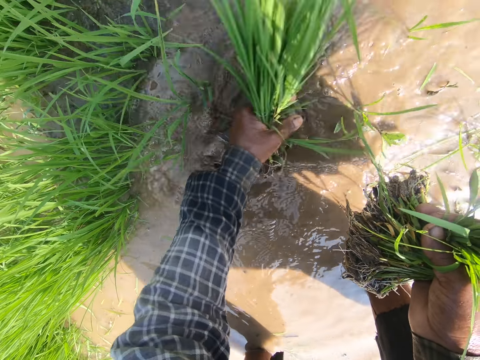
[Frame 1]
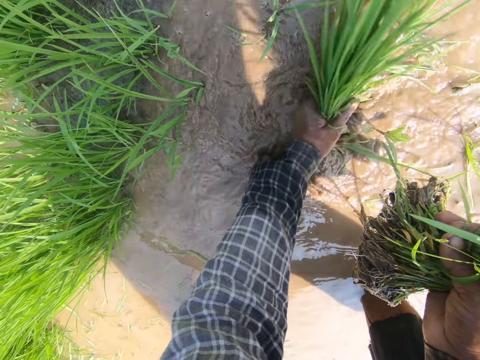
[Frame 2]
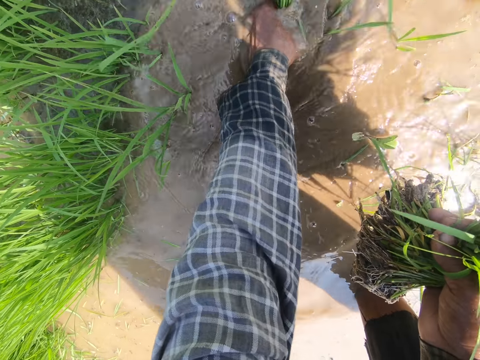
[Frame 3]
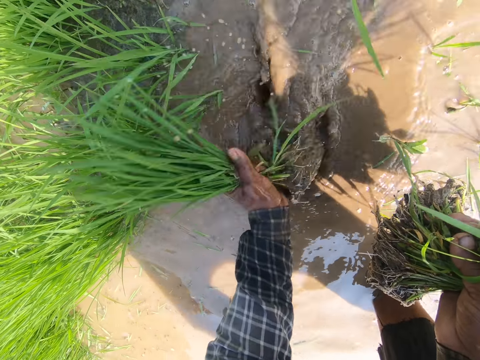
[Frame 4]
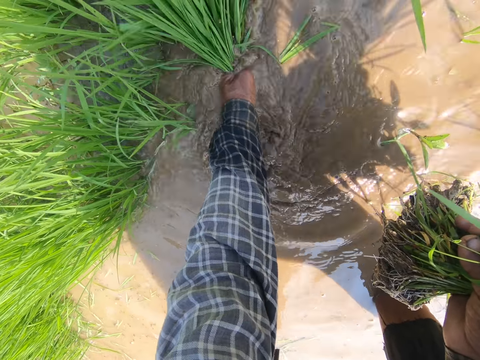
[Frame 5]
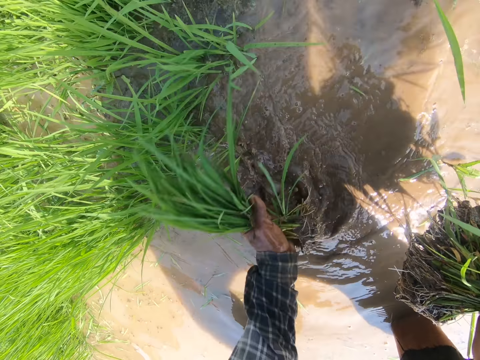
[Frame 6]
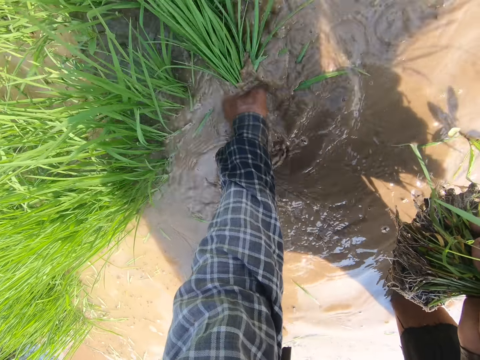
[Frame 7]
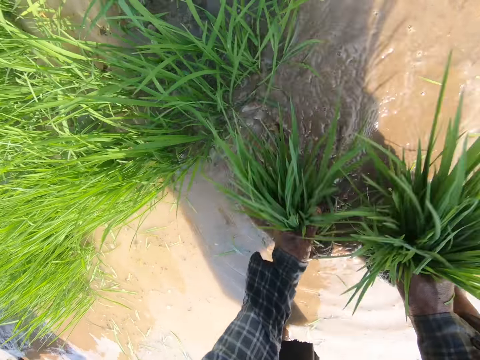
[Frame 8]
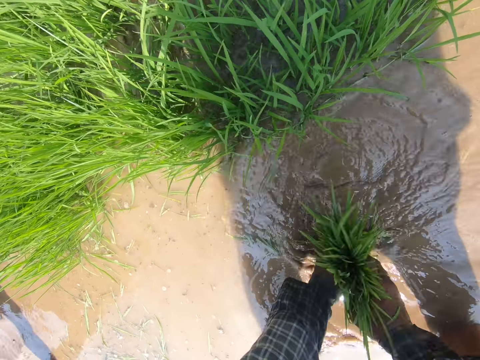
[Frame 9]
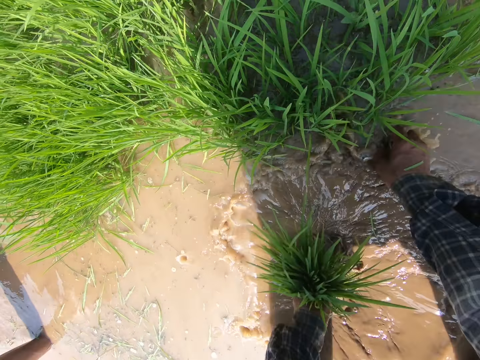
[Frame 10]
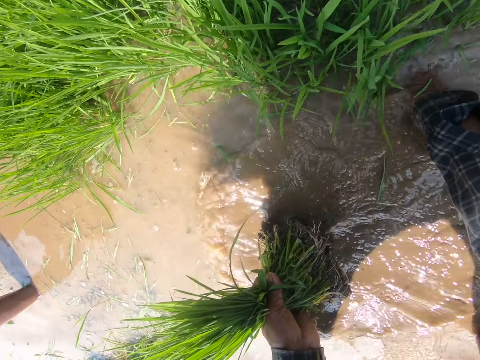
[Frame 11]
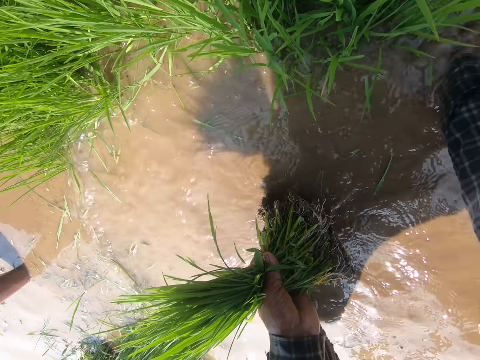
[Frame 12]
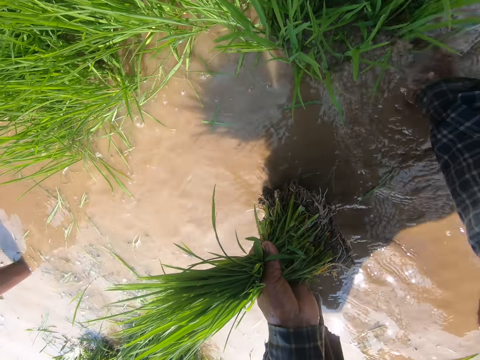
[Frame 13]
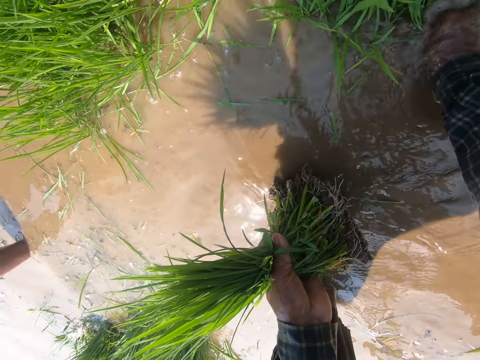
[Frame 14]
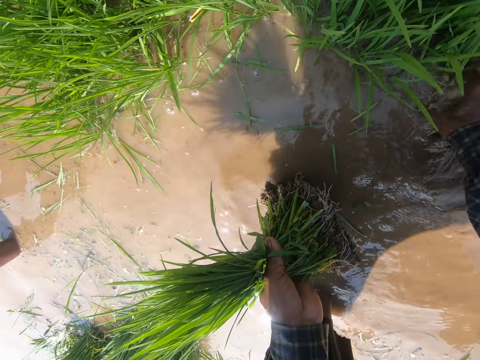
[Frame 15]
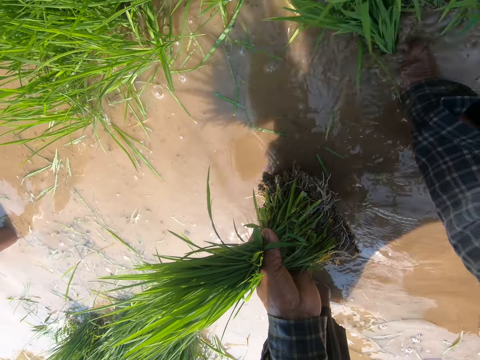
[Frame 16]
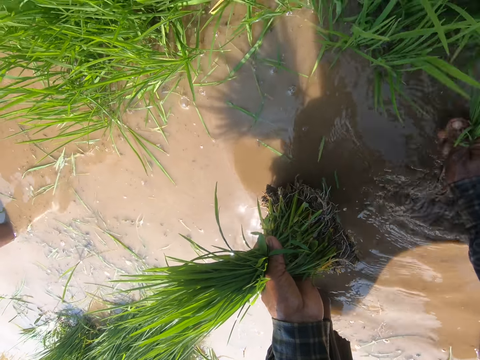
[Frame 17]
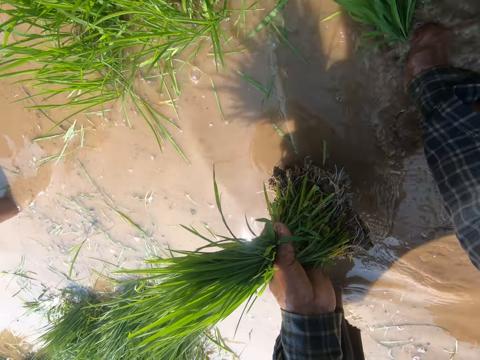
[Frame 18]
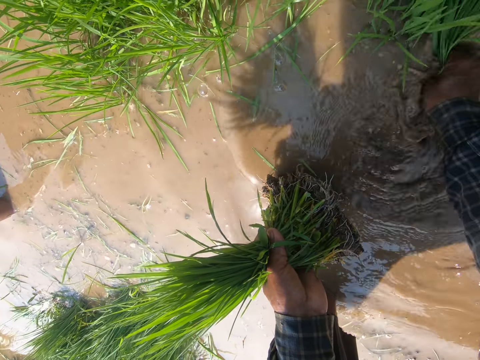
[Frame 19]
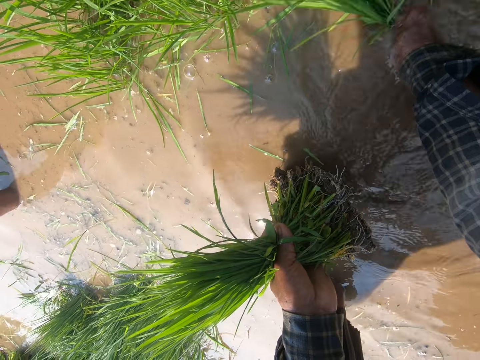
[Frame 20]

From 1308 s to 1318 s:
The camera wearer holds the plants or rice seedlings together. They uproot the plants. They collect the rice seedlings.

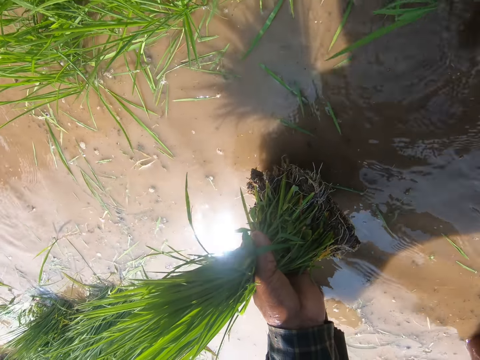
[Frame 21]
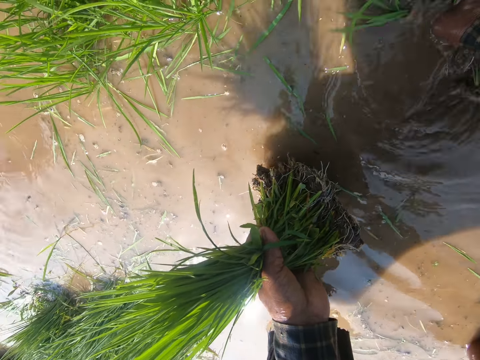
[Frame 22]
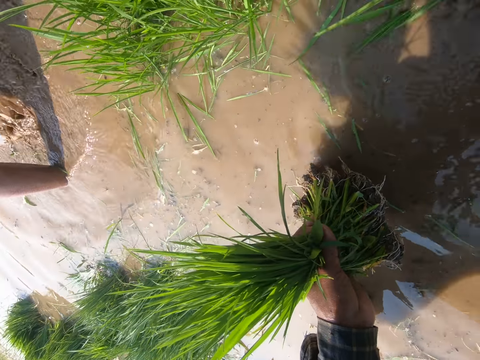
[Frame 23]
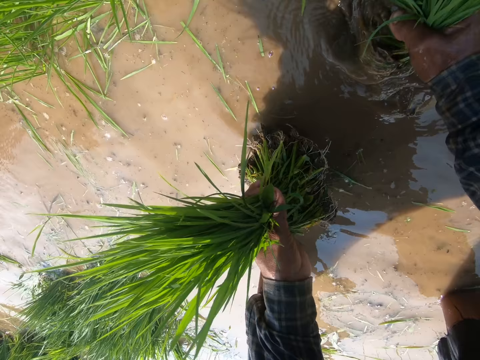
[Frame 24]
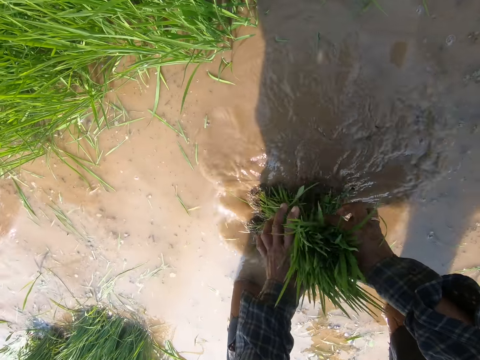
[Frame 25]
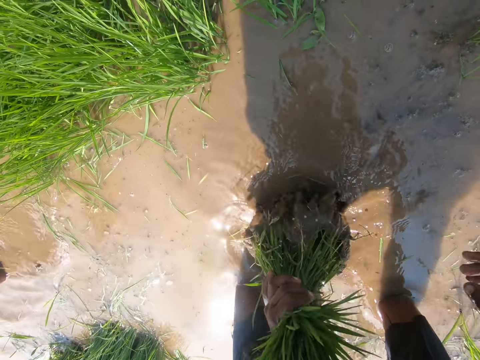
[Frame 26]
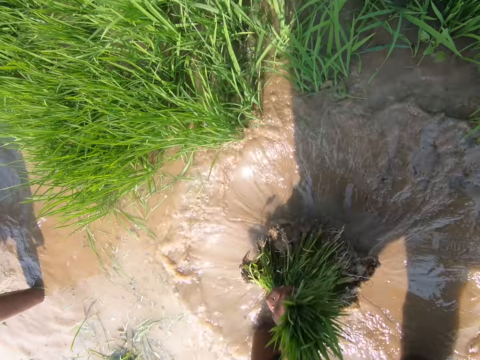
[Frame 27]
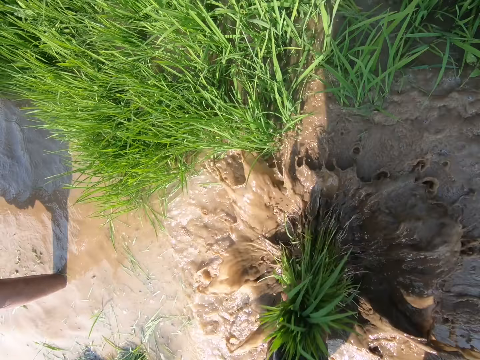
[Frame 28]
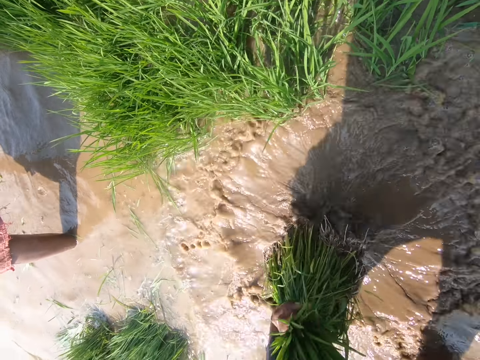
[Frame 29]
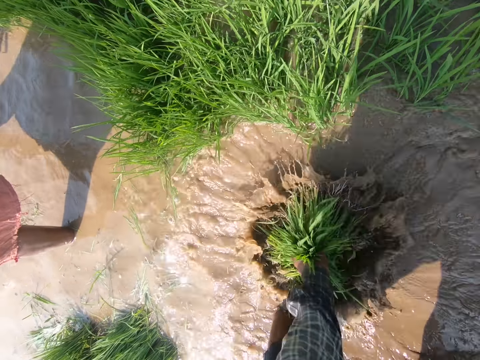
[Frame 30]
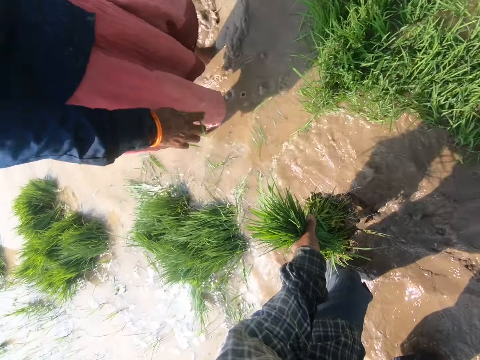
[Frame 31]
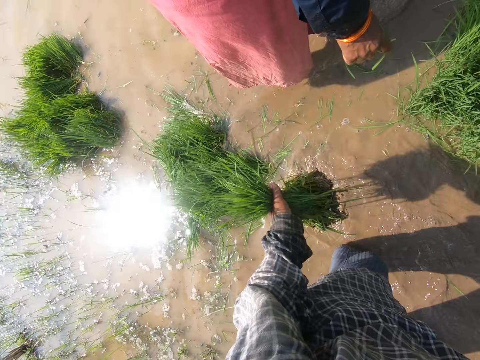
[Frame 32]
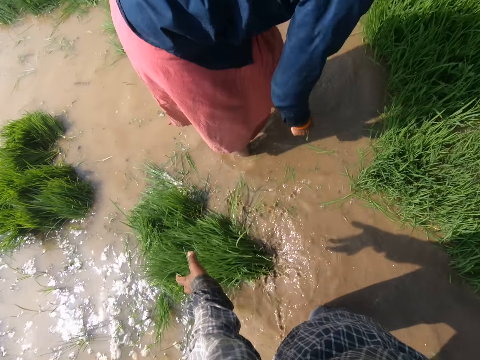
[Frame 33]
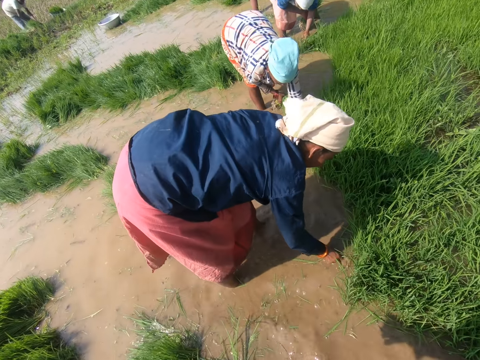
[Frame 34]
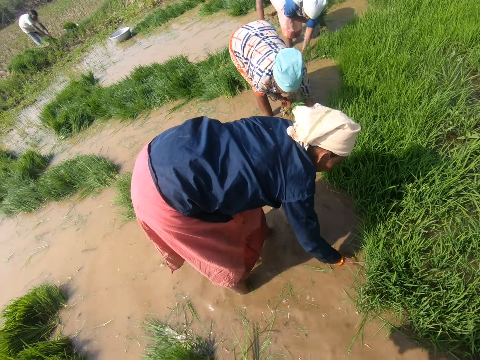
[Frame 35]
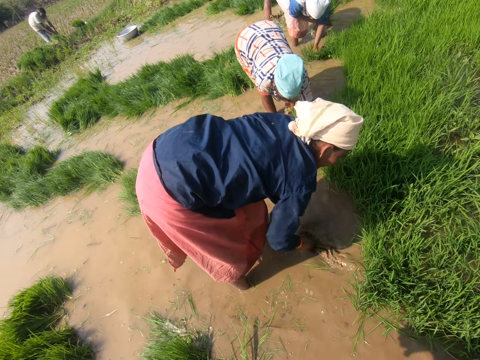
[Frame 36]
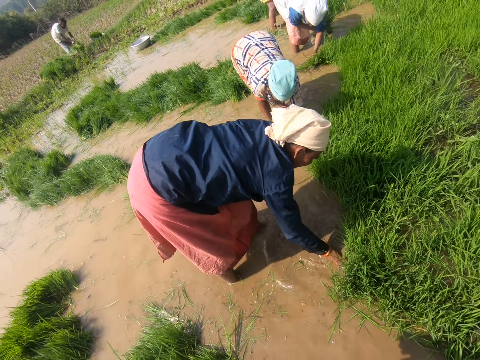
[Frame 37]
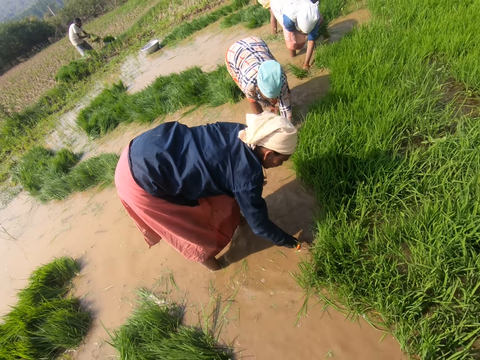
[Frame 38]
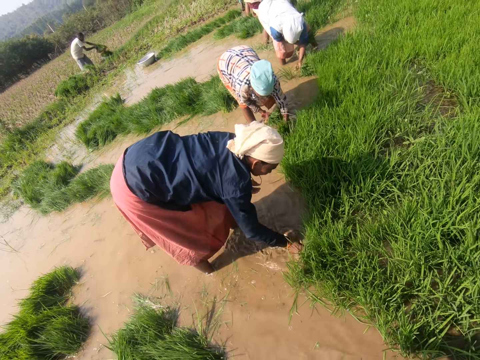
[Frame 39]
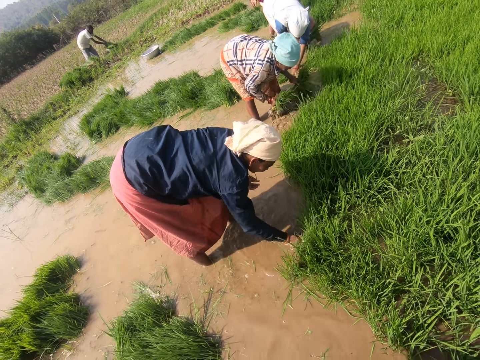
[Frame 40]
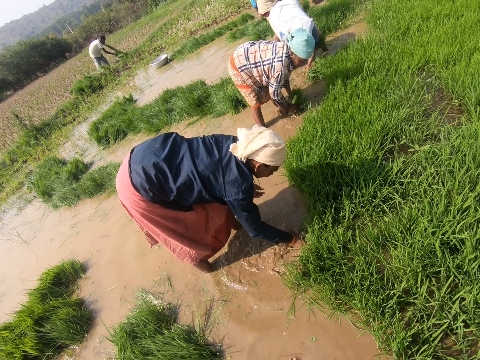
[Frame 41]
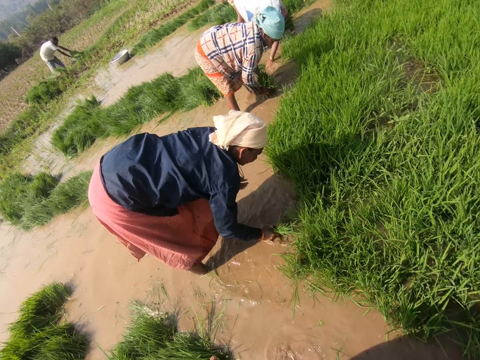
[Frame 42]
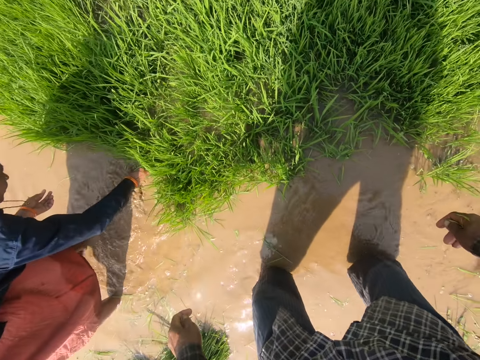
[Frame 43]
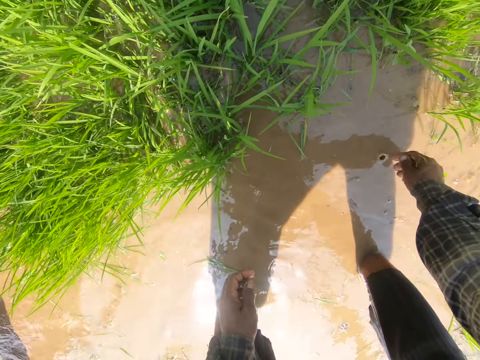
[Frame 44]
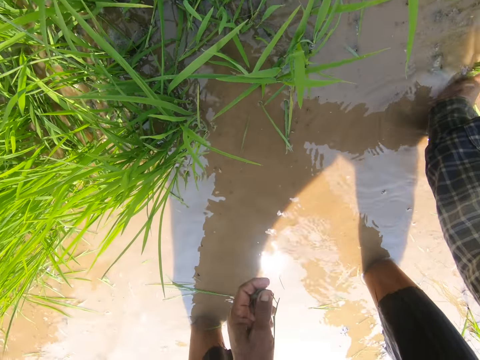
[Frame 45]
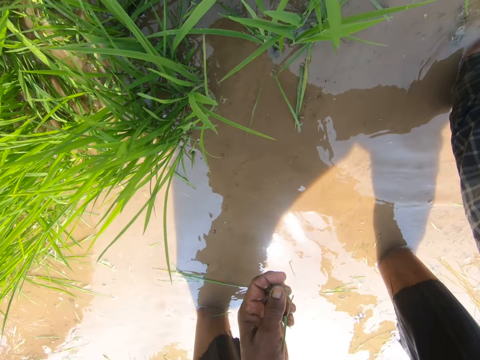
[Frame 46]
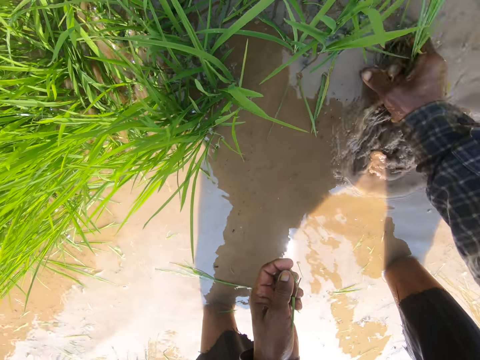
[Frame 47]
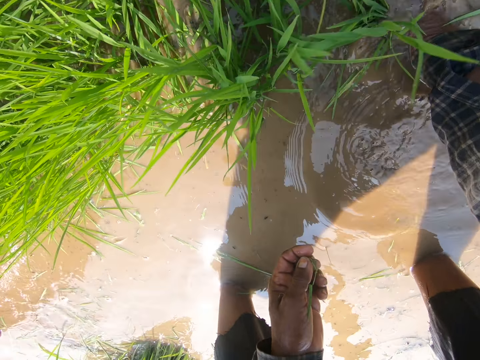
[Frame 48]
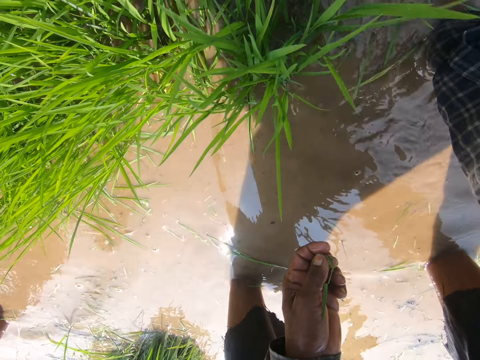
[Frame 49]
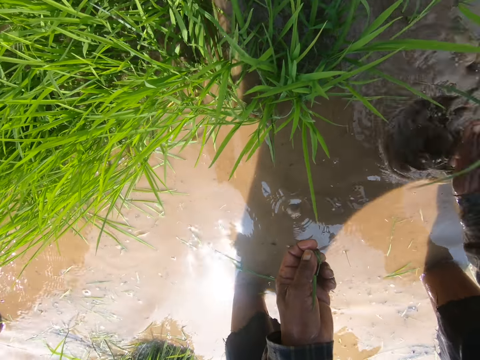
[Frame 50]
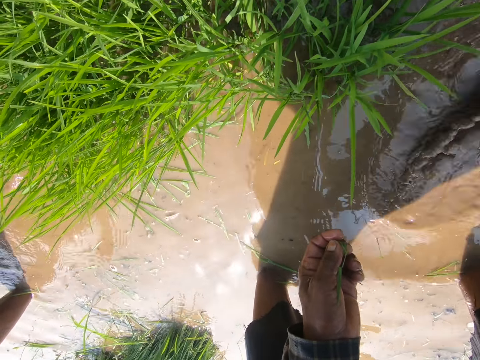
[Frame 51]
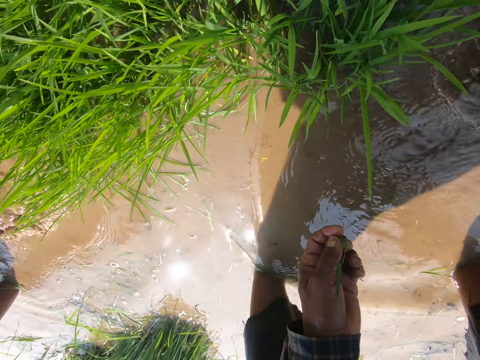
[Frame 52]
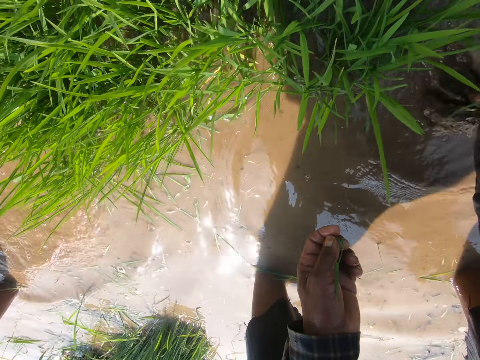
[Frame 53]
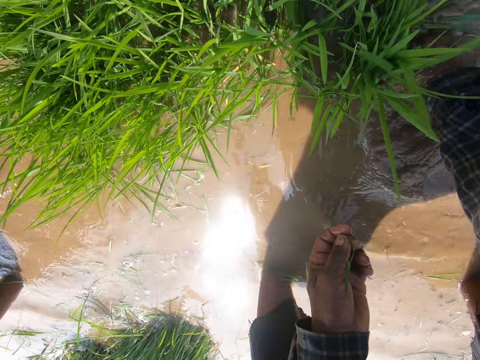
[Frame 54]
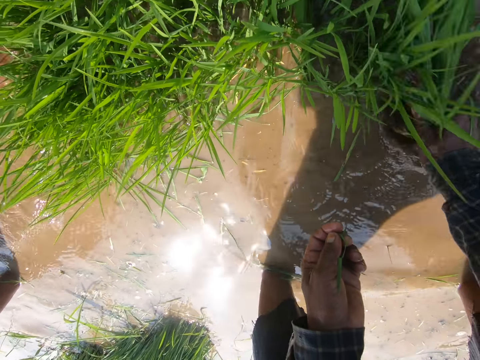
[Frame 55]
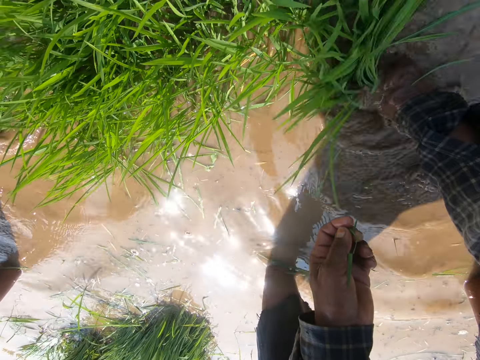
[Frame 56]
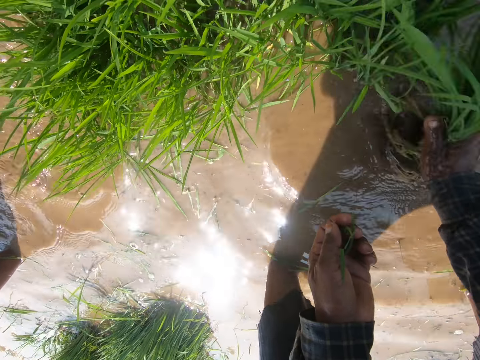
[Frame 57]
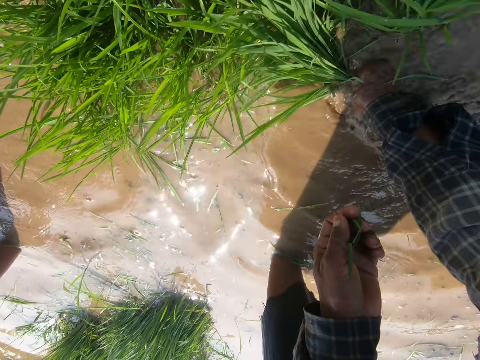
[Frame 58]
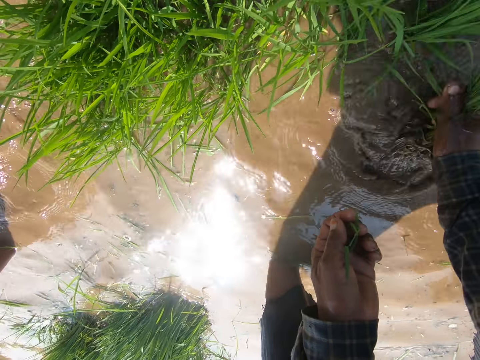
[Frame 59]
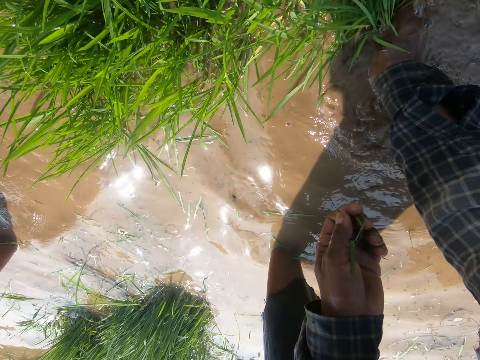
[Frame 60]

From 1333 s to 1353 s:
The camera wearer holds the plants or rice seedlings together. They adjust the plant in the water. They dip the rice seedlings in the water. They drop the rice seedlings. They stare at a lady. They uproot the plants. They collect the rice seedlings.
